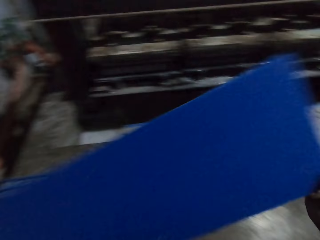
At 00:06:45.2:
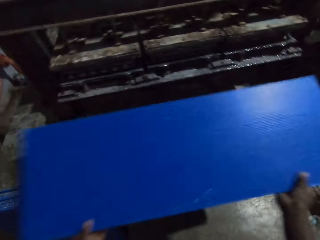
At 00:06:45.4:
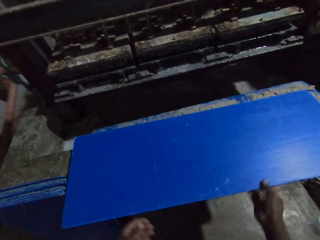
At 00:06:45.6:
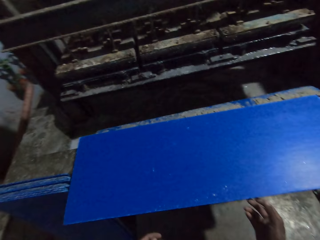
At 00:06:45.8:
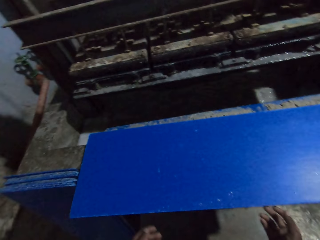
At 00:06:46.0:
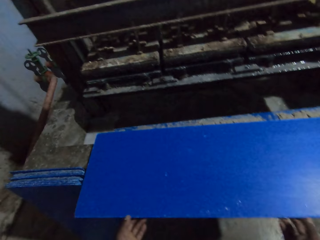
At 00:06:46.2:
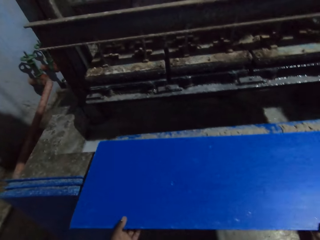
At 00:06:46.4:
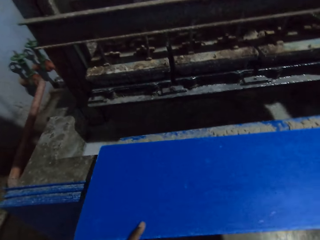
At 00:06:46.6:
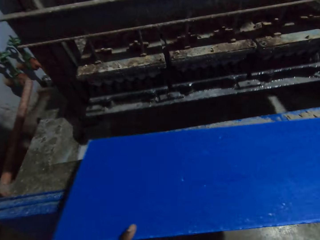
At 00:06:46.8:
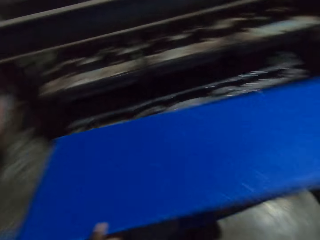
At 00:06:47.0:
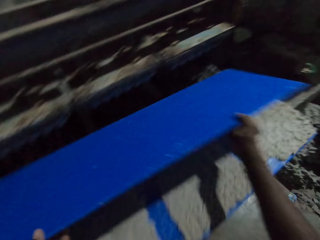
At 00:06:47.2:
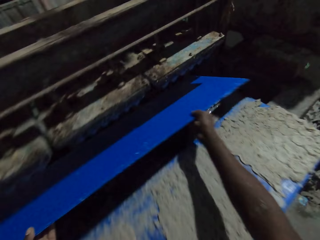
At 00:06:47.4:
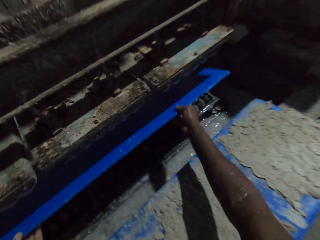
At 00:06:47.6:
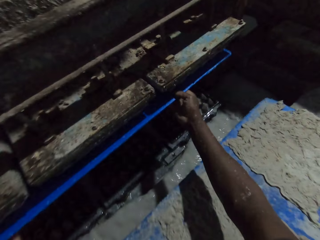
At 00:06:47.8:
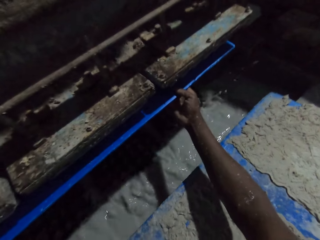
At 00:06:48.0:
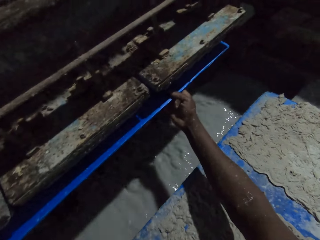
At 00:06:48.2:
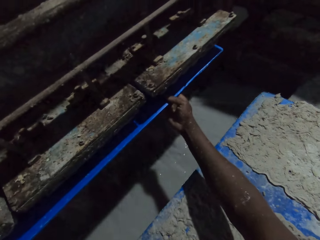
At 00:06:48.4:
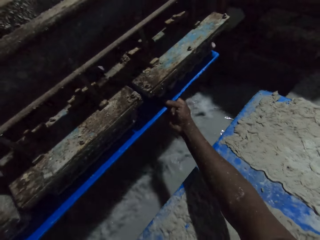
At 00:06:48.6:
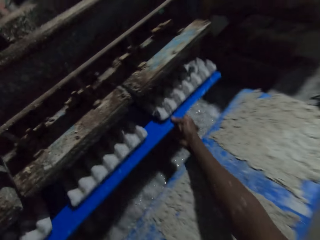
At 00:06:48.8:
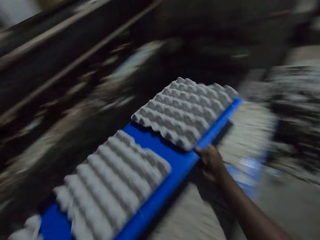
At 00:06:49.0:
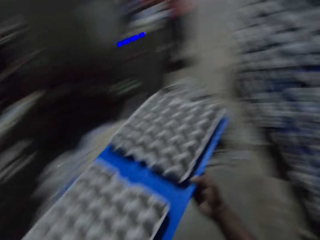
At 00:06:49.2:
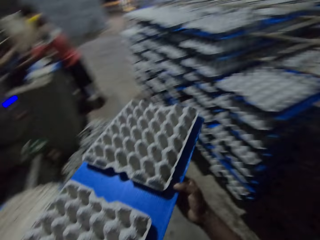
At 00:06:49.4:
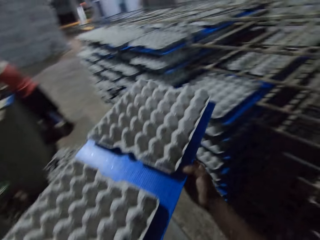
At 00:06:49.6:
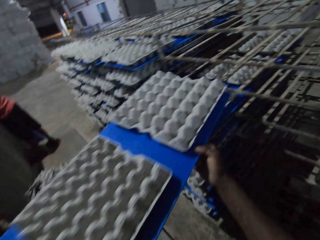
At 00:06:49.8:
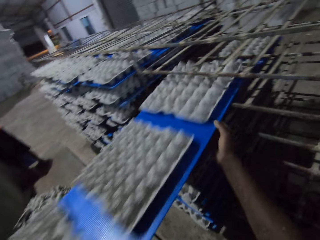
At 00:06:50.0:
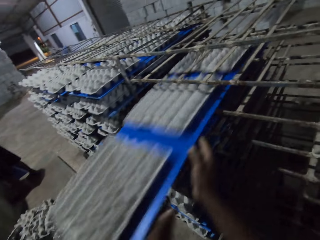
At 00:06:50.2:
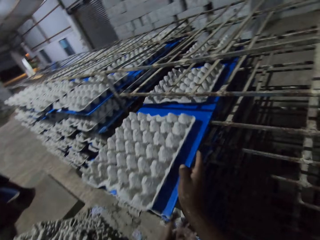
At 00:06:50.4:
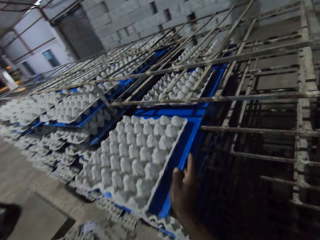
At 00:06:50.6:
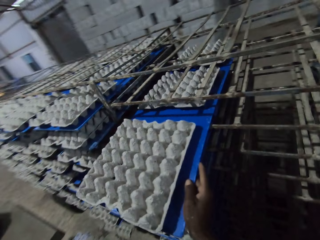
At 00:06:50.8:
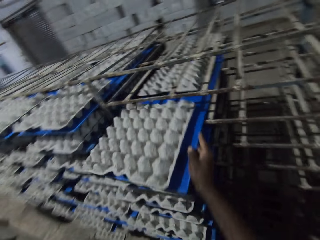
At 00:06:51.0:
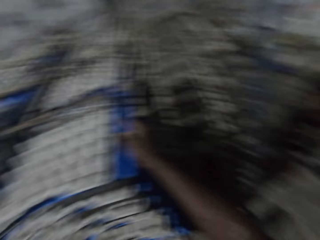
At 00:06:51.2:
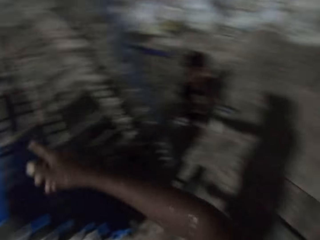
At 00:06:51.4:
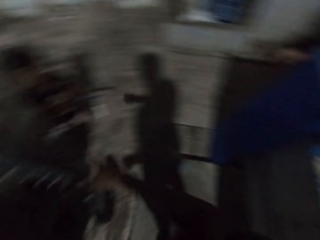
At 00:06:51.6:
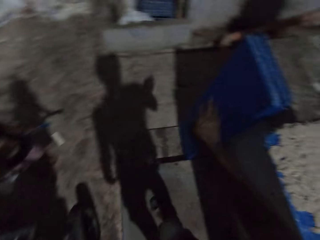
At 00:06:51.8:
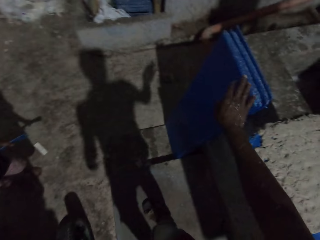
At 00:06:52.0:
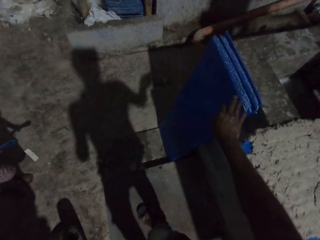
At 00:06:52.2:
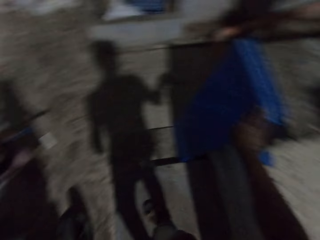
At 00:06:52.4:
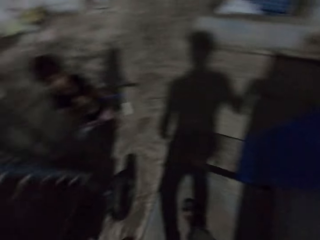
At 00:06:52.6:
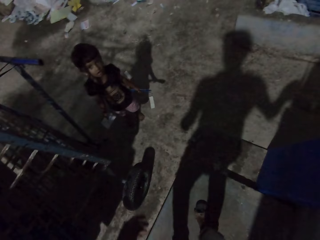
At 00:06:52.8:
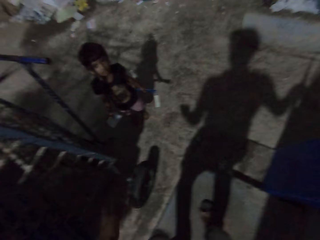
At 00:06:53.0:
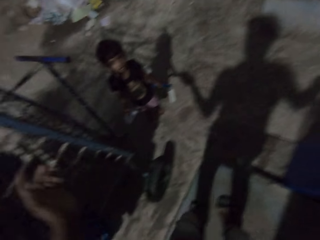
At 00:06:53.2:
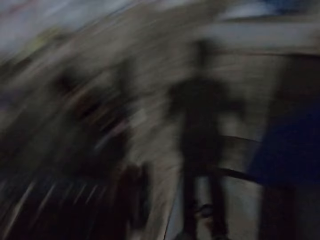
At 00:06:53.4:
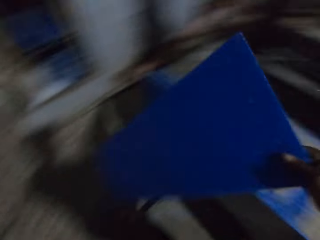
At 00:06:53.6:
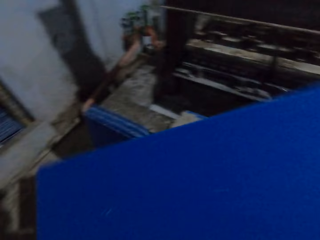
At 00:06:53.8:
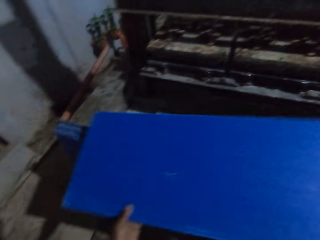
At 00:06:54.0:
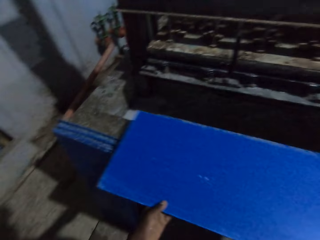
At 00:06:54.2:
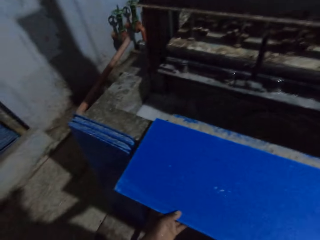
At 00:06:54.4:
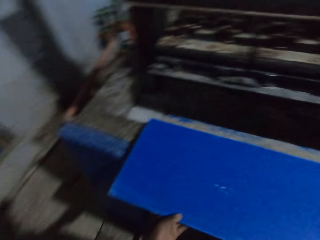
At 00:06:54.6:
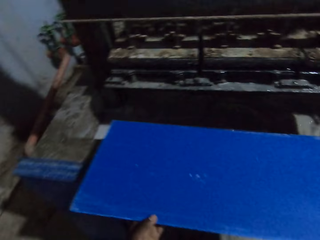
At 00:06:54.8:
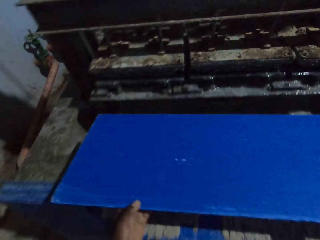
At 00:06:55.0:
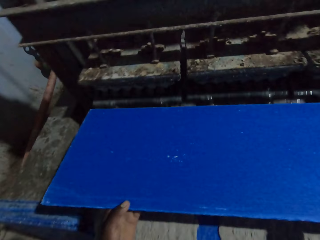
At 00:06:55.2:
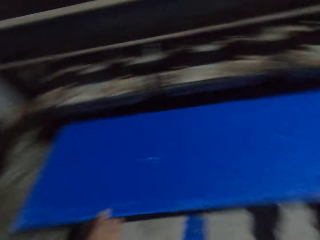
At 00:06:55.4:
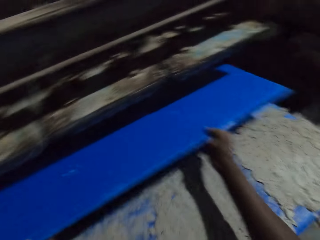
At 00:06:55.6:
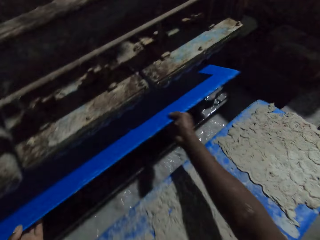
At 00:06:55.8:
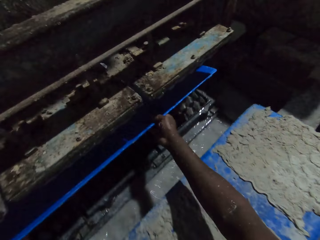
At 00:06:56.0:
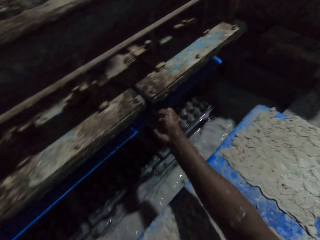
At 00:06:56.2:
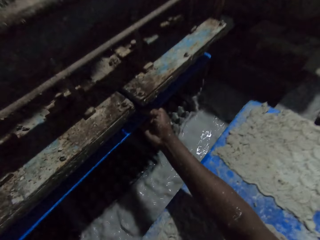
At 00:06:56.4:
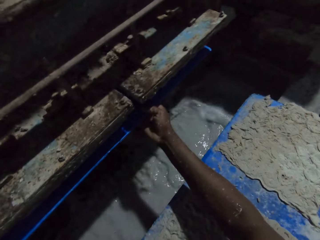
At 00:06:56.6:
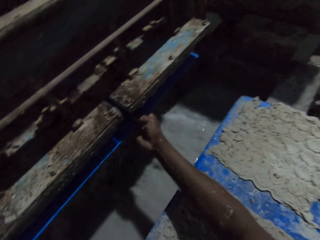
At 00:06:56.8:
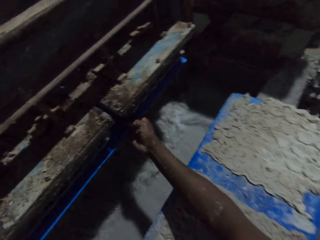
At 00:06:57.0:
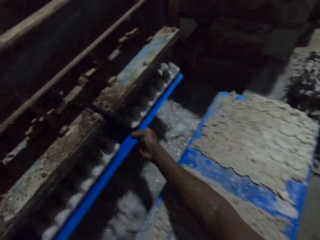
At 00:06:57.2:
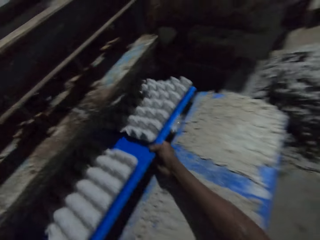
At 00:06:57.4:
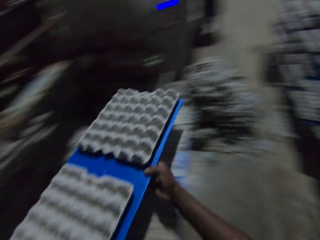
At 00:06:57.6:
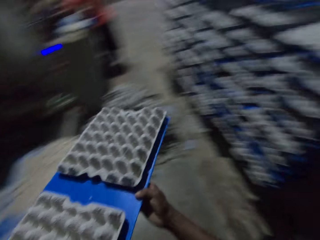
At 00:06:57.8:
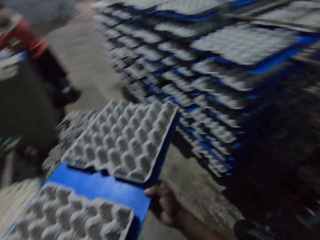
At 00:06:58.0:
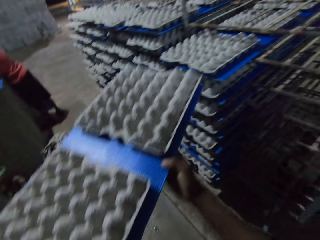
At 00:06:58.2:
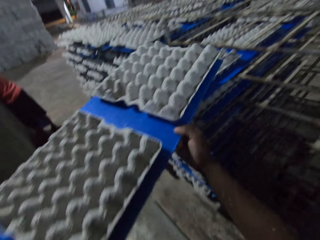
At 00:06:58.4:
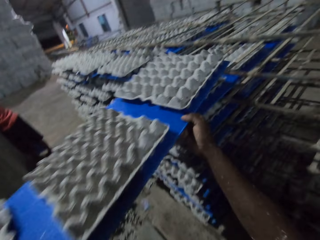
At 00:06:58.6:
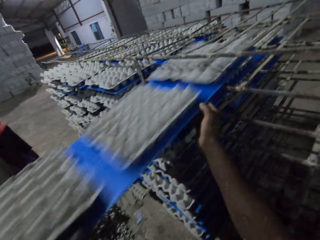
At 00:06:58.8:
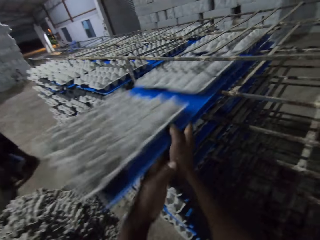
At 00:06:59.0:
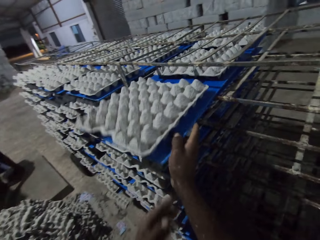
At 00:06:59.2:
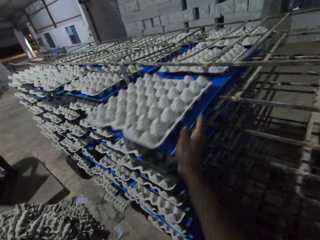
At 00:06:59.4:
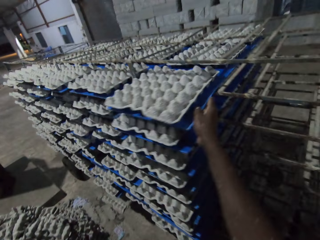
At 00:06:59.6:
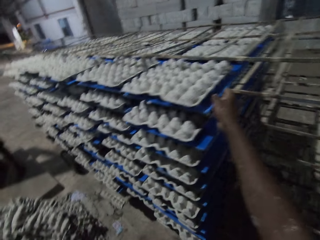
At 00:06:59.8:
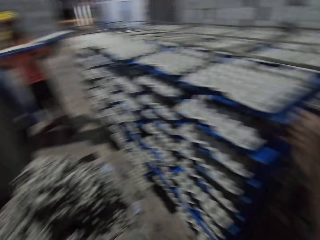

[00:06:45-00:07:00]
The camera wearer adjusts a shelving board. He drops the plank on the pavement with both hands. He puts the plank in the egg crate making machine with both hands. He collects trays in a tray machine. He brings the plank out of the egg crate making machine with both hands. He drops the plank in the shelf with both hands. He puts trays in a tray trolley. He converses with a boy. He picks the plank from the floor with his right hand. He adjusts the shelving board. He drops the plank on the pavement with both hands. He puts the plank in the egg crate making machine with both hands. He collects trays in the tray machine. He brings the plank out of the egg crate making machine with both hands. He drops the plank in the shelf with both hands. He puts trays in the tray trolley.

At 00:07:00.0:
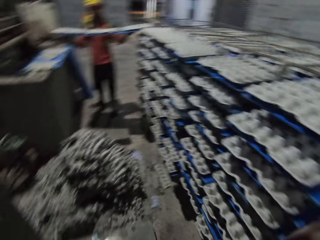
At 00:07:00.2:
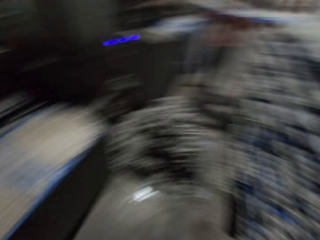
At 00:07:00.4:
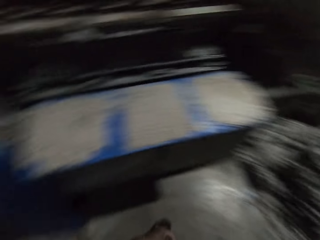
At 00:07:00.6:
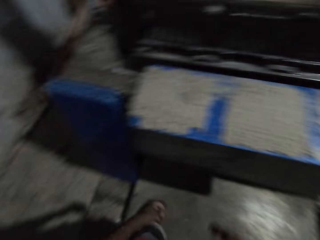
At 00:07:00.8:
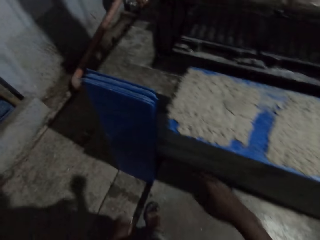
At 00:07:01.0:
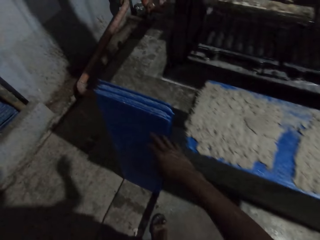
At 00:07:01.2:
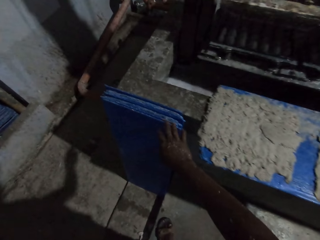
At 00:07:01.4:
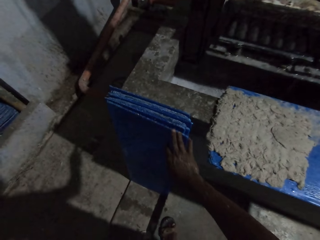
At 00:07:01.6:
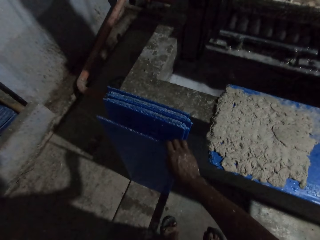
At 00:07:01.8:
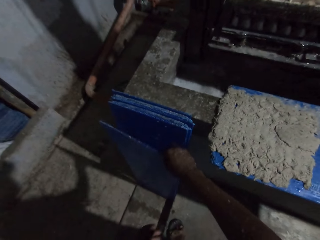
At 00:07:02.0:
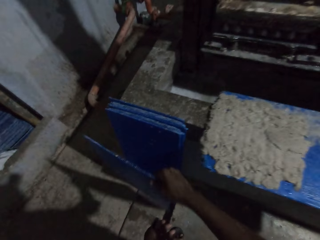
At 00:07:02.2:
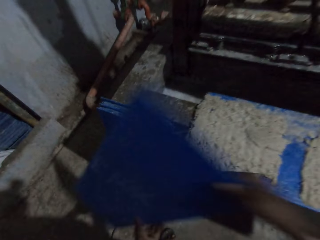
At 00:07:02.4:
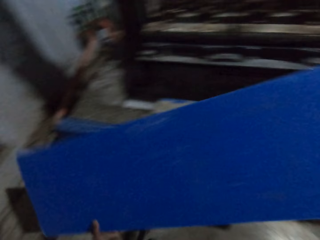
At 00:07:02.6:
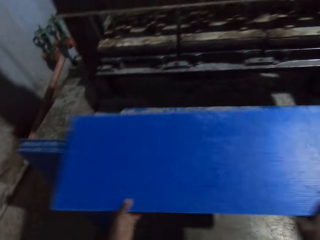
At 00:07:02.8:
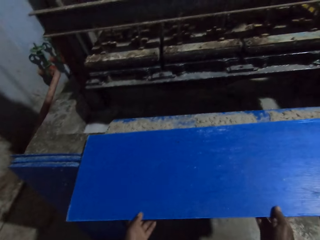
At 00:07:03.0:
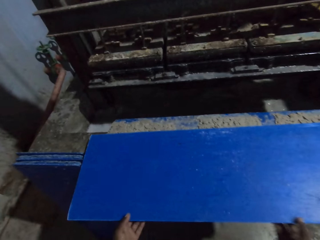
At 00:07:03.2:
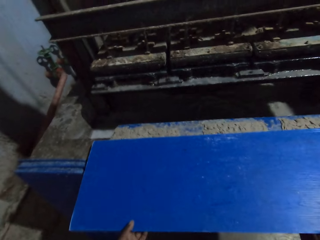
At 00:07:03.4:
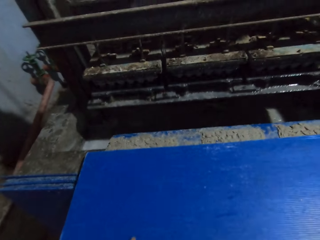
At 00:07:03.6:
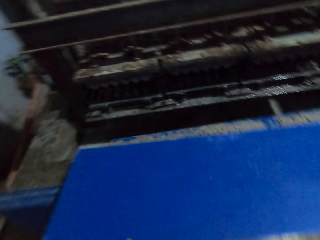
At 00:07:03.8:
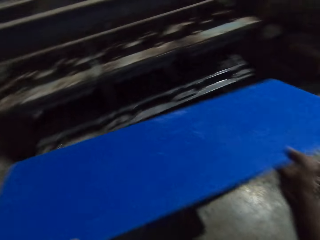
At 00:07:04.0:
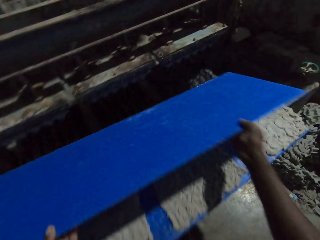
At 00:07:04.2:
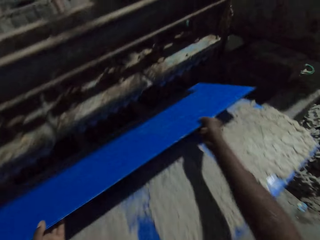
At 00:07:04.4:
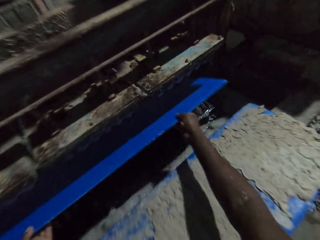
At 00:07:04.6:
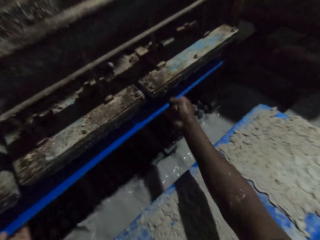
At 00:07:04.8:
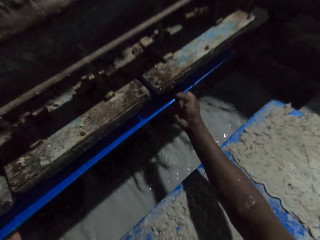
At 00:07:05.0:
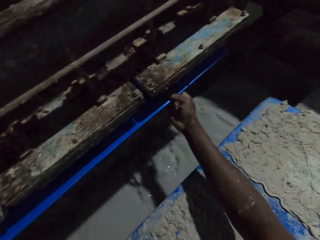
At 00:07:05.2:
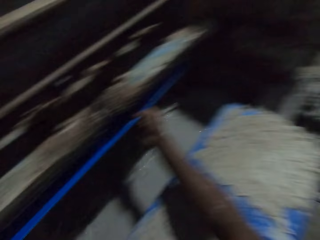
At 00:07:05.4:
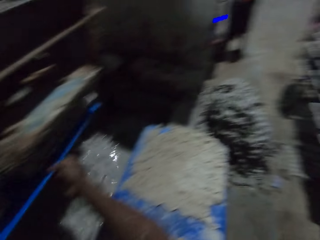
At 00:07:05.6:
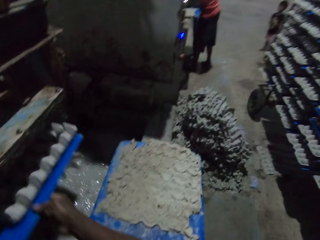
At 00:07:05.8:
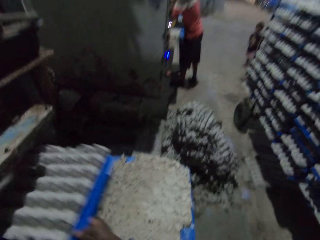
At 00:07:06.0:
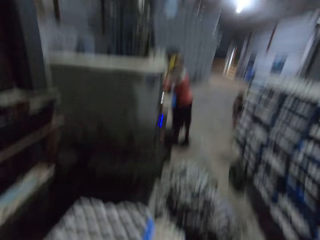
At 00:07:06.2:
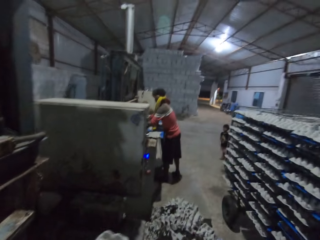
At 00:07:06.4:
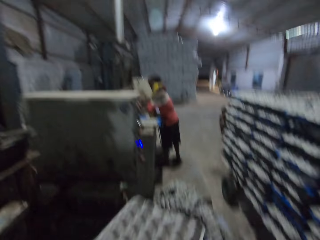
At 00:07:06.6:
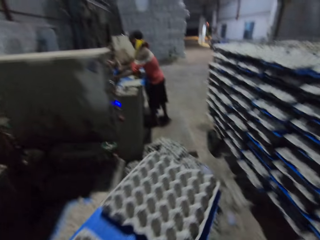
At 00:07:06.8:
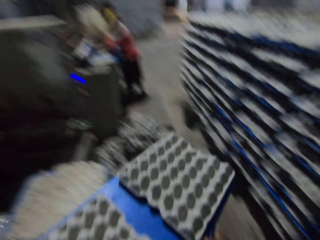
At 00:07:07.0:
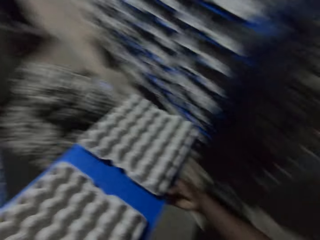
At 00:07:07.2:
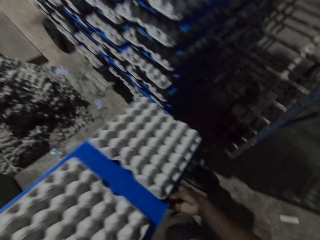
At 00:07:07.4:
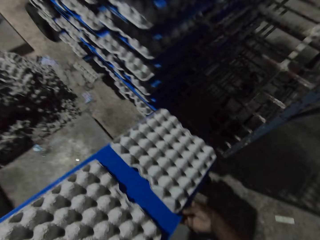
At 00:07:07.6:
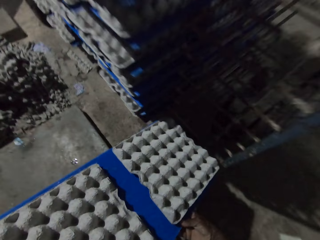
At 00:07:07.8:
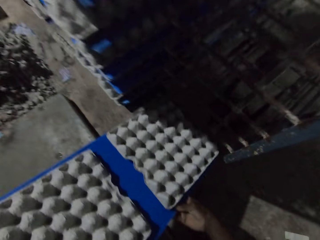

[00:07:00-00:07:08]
A man carries a plank of egg crates with both hands. The camera wearer picks a plank from the floor with his right hand. He adjusts a shelving board. He drops the plank on the pavement with both hands. He puts the plank in the egg crate making machine with both hands. He collects trays in a tray machine. He brings the plank out of the egg crate making machine with both hands. He converses with the man.
